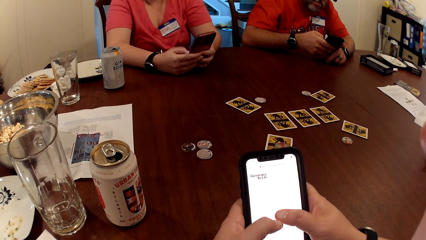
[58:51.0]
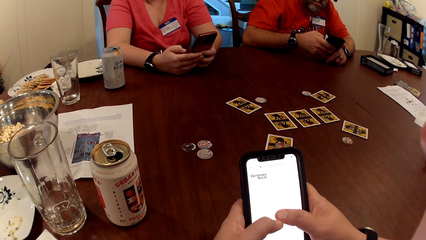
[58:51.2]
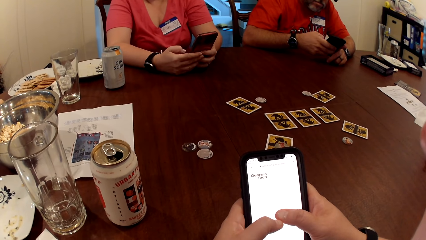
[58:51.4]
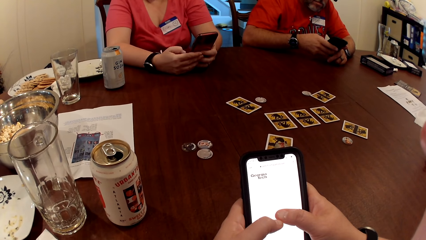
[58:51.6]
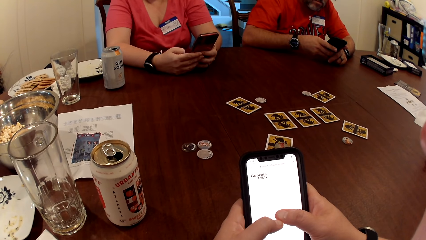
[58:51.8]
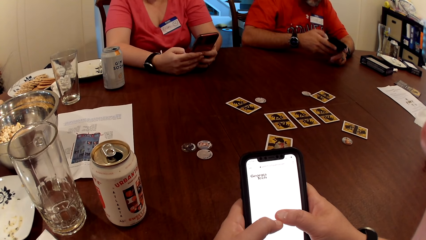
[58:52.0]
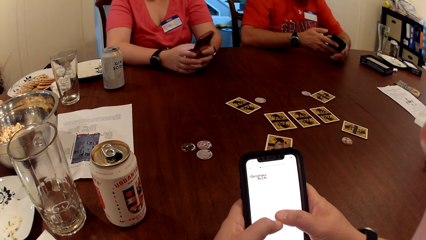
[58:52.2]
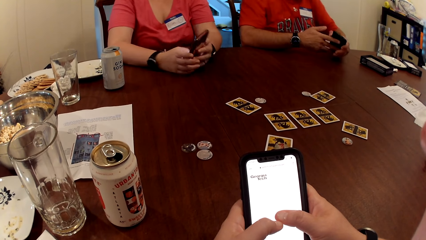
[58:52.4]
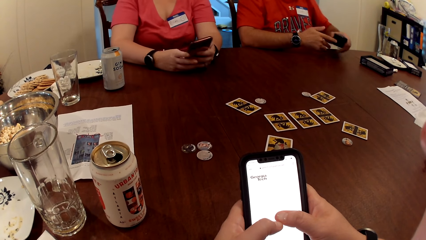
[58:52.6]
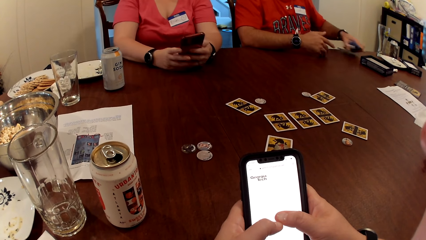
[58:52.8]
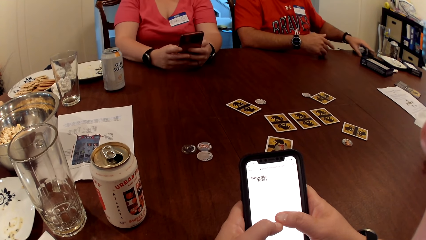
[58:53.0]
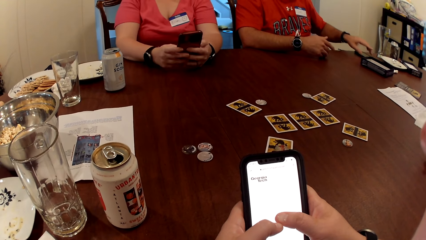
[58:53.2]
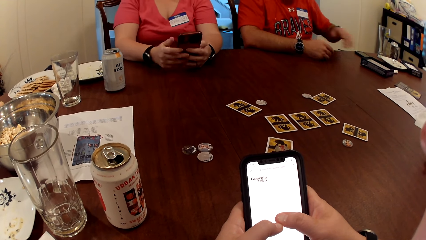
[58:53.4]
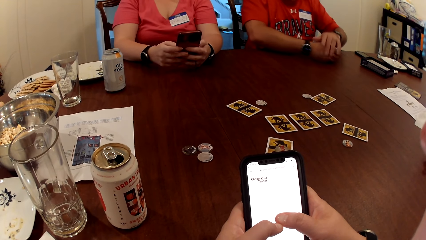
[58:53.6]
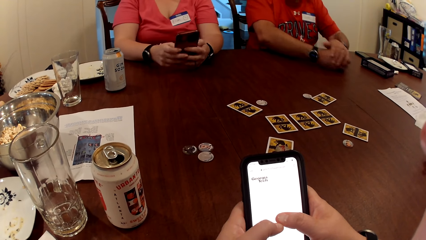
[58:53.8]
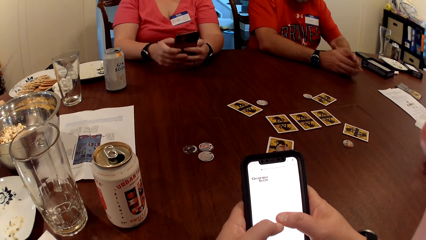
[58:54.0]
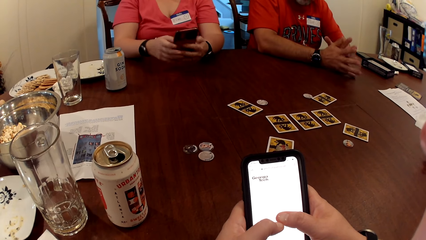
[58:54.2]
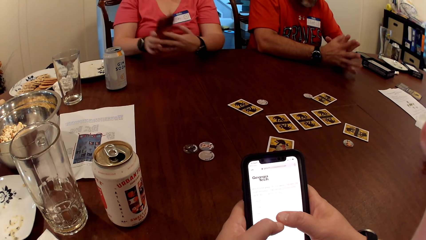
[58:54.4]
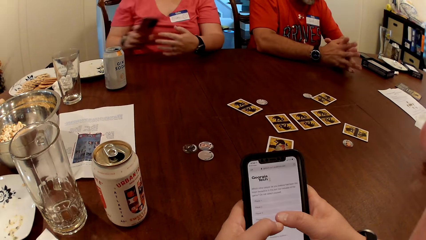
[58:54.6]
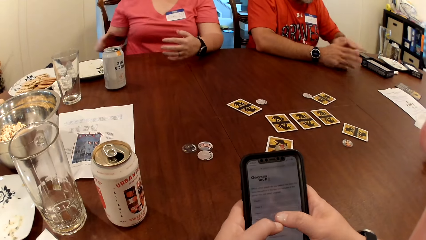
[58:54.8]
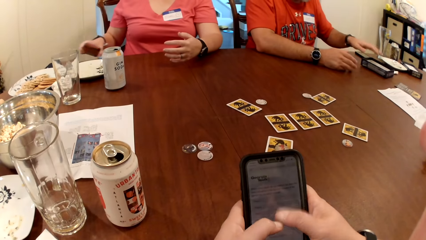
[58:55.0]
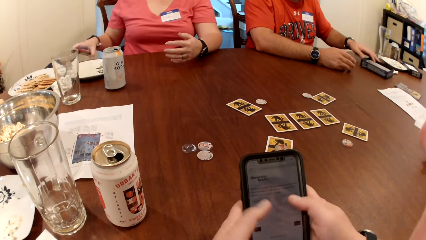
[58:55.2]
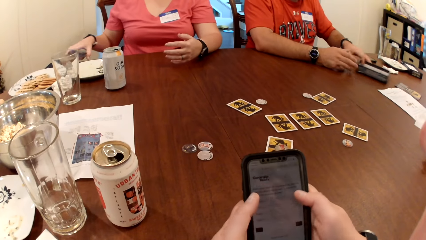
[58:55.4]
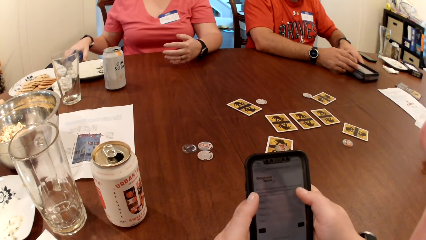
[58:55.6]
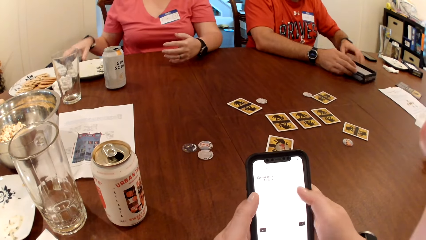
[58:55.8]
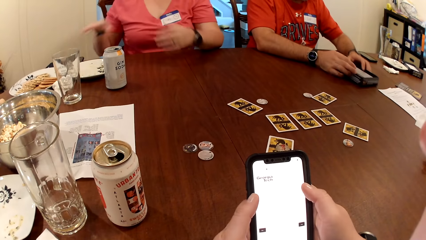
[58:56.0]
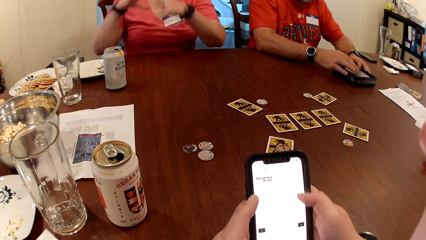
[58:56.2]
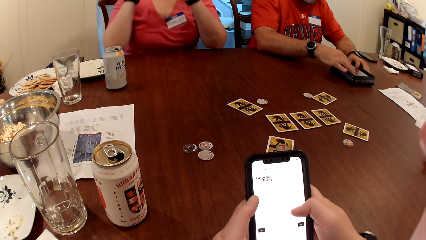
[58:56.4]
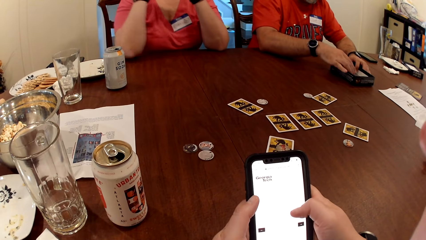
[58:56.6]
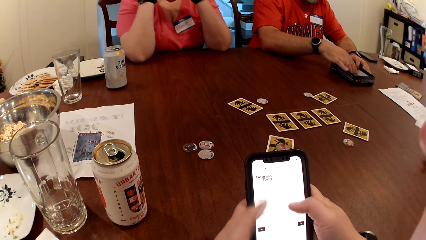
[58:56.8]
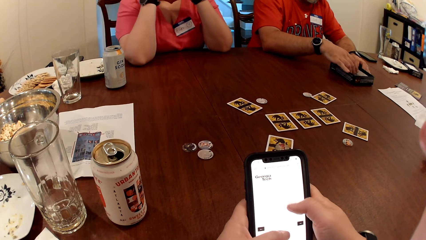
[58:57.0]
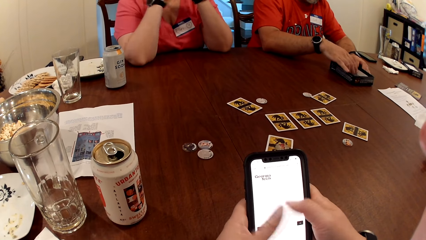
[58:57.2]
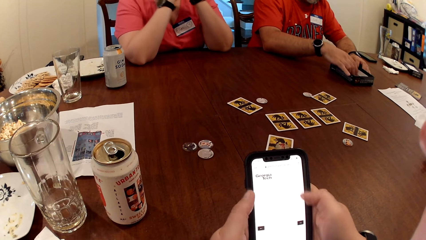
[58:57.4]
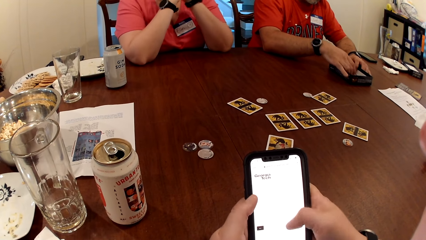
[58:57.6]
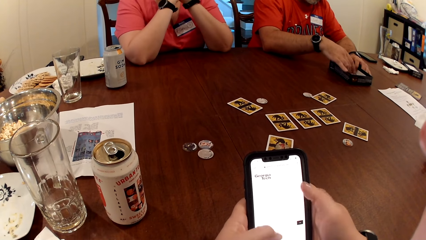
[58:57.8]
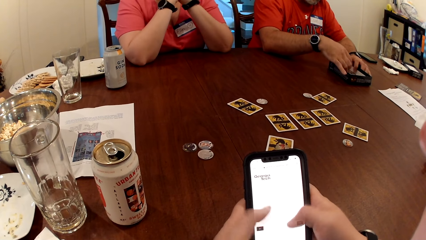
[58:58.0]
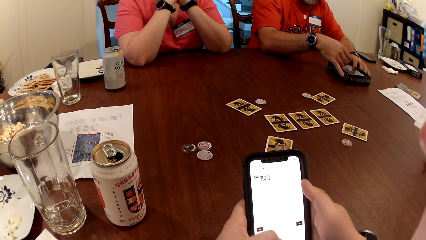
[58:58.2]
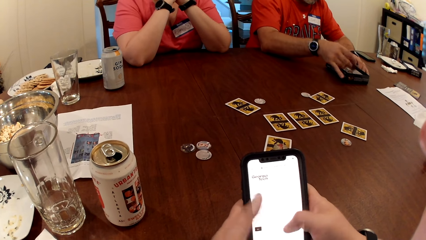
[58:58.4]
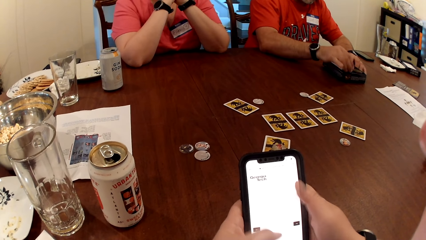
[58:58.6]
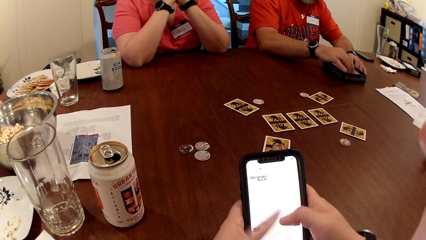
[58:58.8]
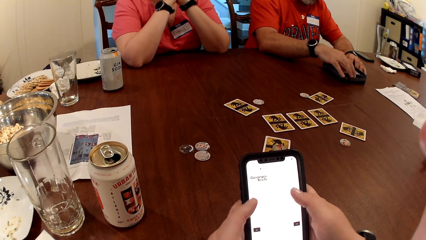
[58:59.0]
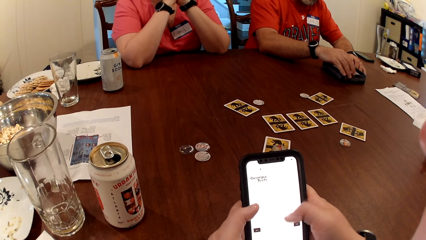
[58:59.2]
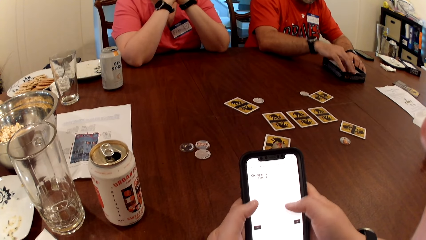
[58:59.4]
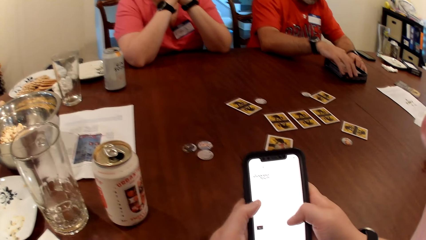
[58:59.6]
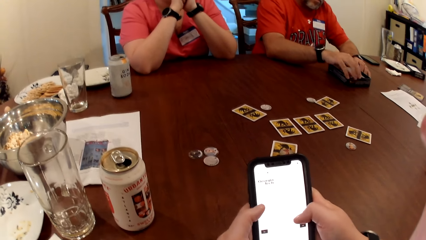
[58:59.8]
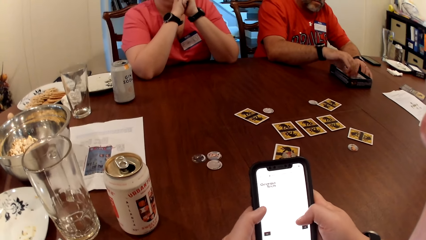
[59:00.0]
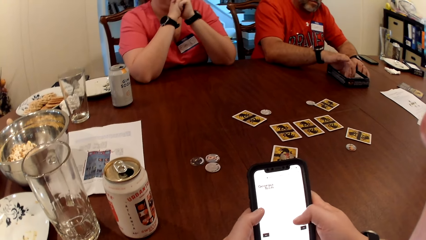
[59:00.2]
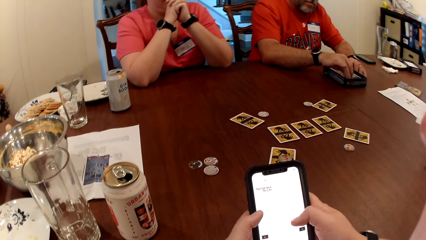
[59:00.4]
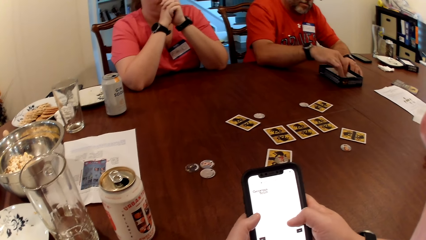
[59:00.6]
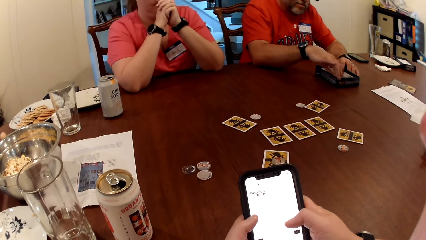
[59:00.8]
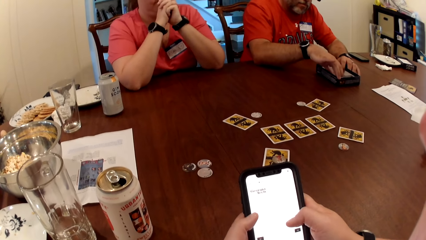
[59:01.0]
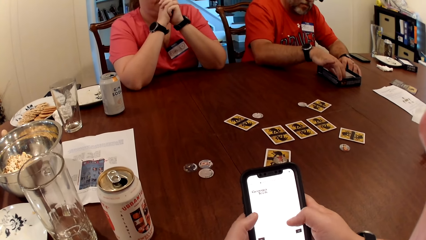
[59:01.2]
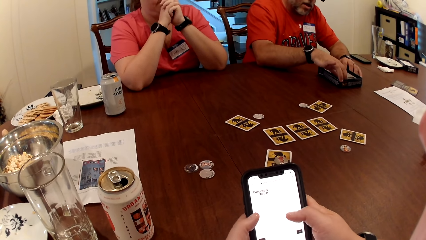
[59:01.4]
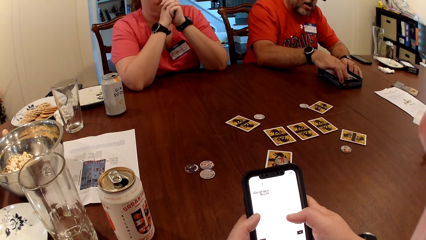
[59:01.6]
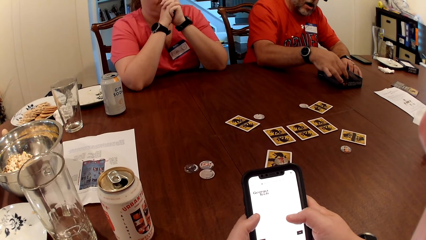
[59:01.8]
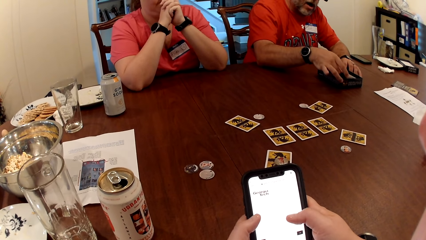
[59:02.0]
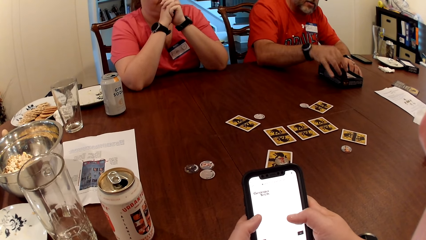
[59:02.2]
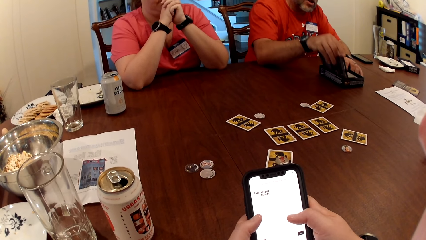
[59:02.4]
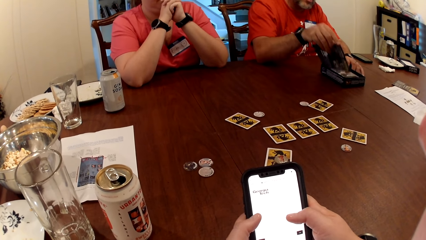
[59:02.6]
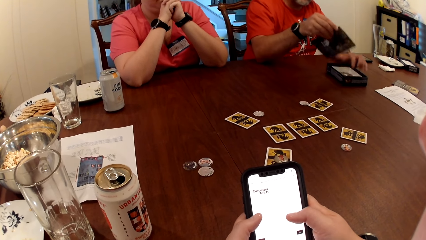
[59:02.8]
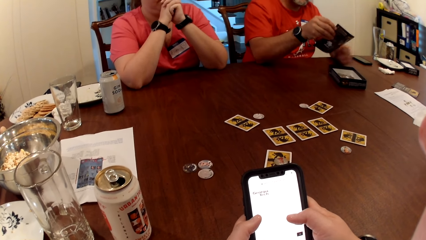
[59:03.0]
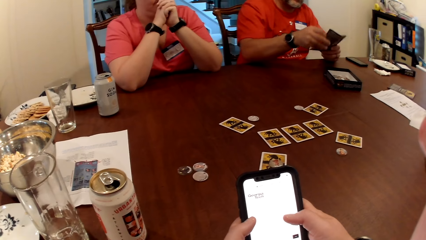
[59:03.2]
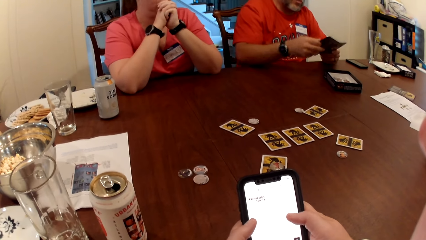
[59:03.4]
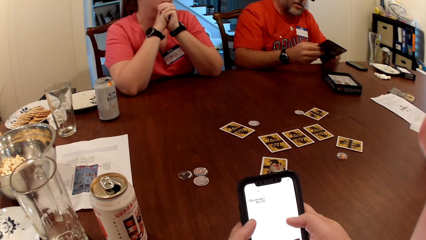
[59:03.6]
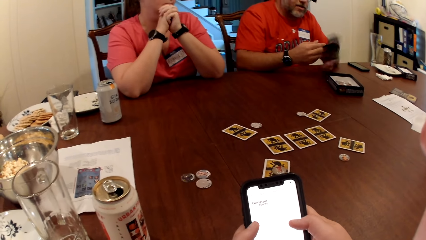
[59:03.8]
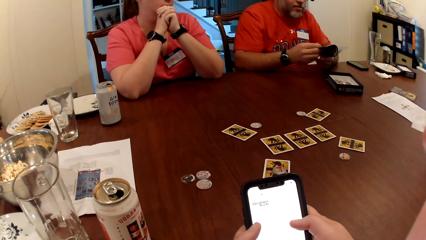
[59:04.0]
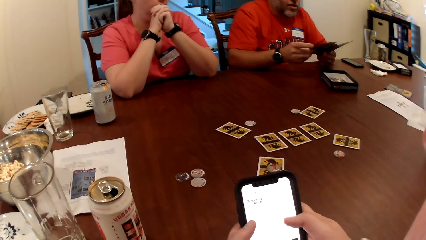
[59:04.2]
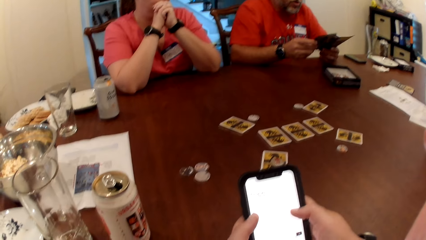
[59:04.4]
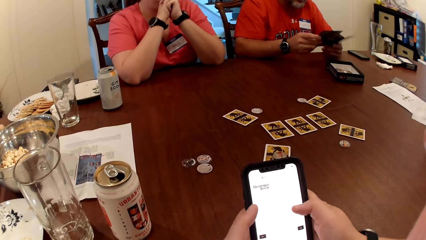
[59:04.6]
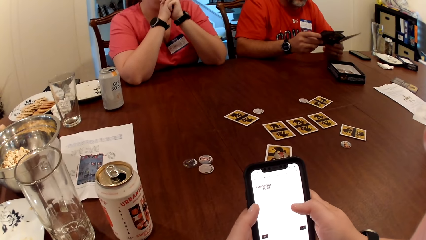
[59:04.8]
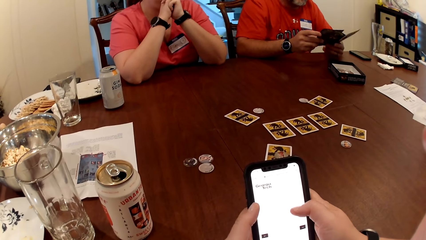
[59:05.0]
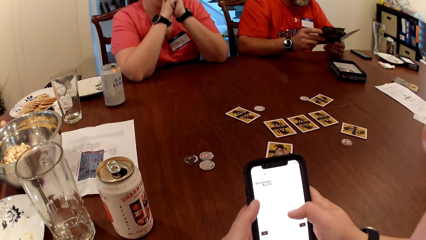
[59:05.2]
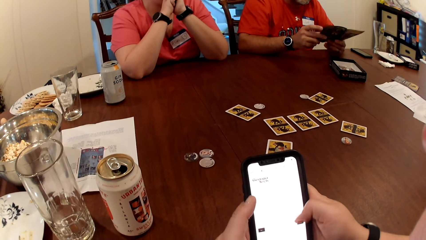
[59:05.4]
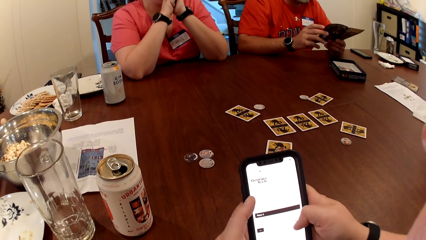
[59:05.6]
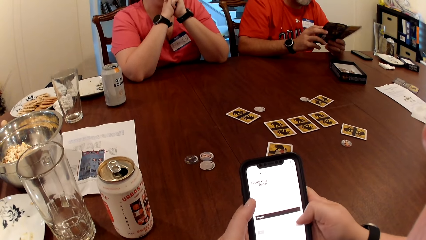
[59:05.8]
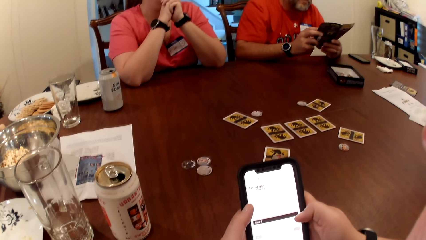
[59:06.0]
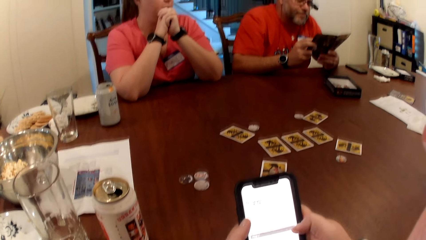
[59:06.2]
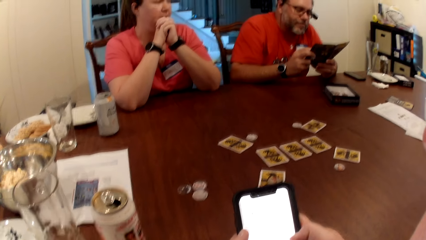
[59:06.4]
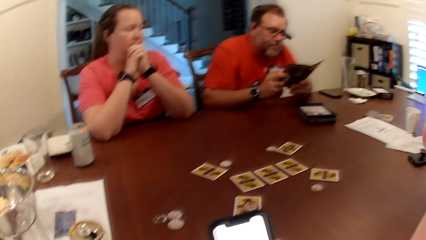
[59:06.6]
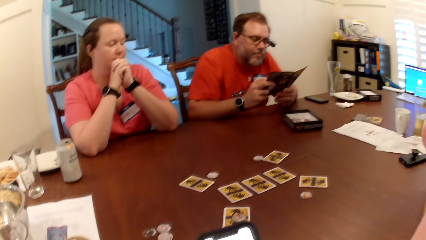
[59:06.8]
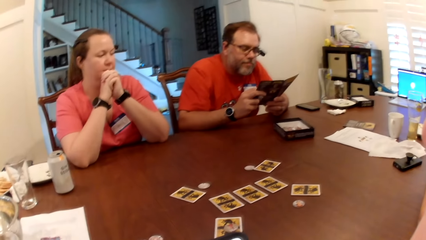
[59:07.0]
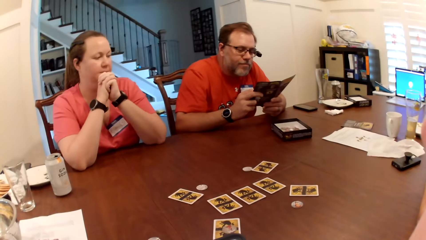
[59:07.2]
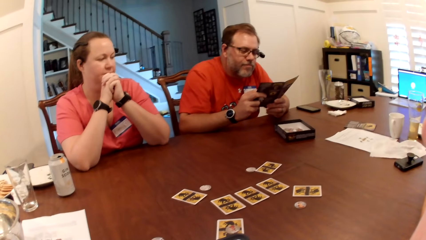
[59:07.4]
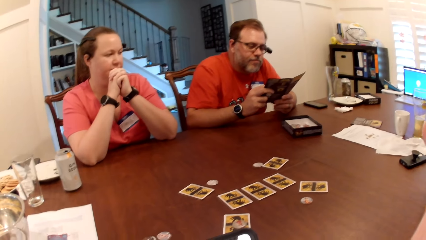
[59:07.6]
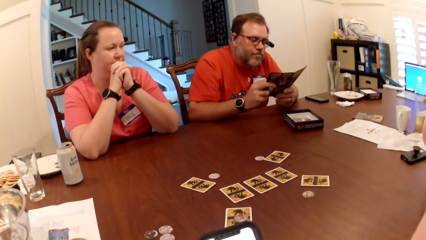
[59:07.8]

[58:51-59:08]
A man drops the phone on a table with his right hand. He shifts a card box on the table with his left hand. A woman drops the phone on the table with her right hand. The man puts his right hand in the card box on the table. He picks up a manual from the card box on the table with his right hand. He holds the manual with both hands, flips through the manual with his right hand and reads the manual. He communicates with the woman, another man and the camera wearer. The camera wearer looks around.
